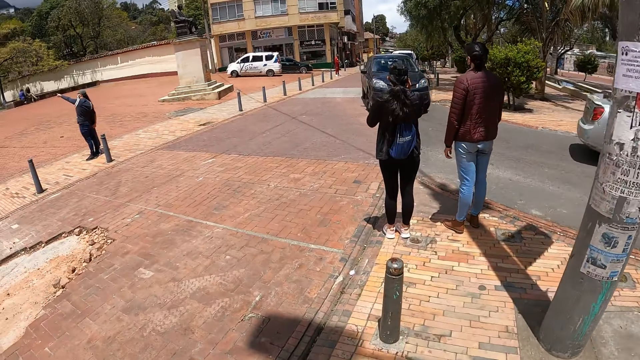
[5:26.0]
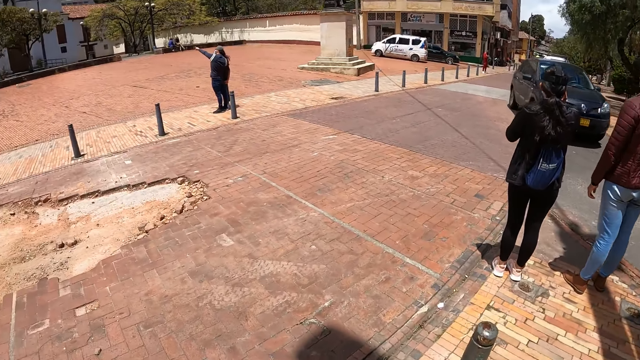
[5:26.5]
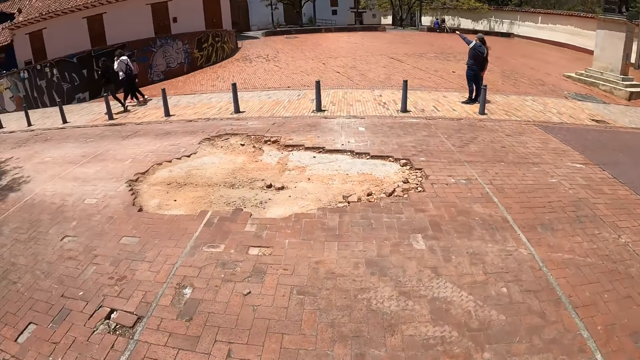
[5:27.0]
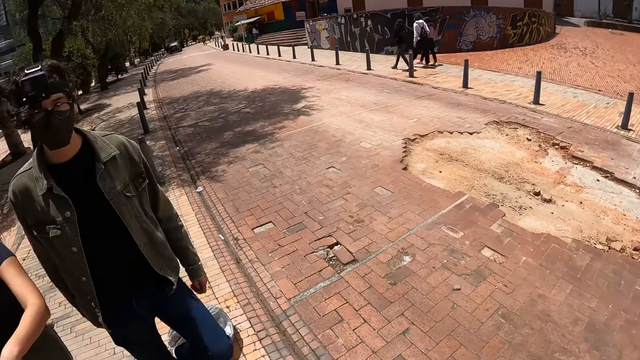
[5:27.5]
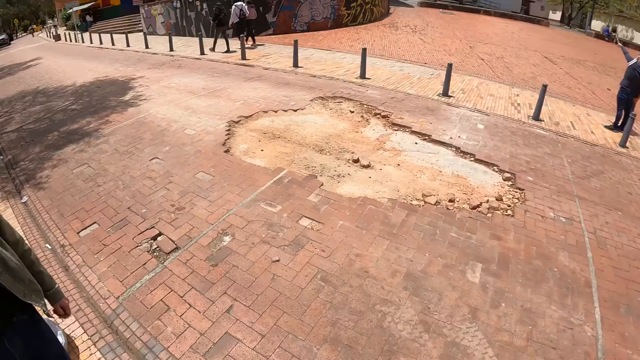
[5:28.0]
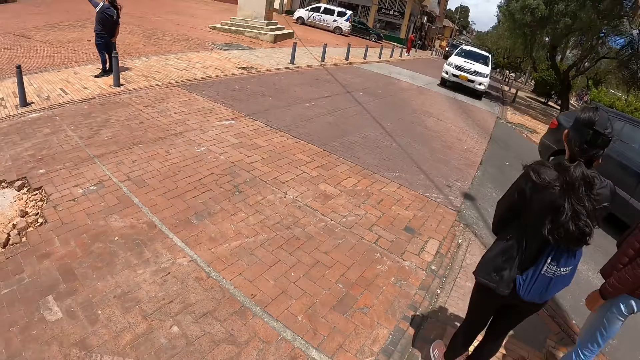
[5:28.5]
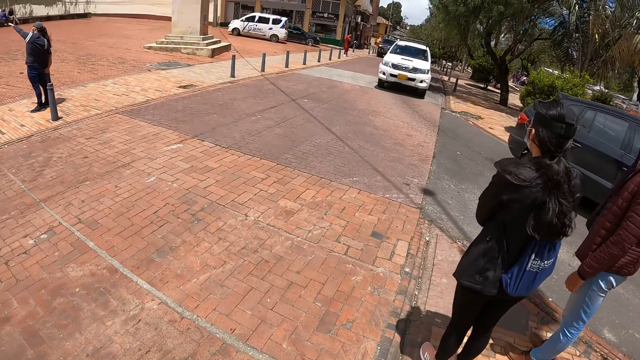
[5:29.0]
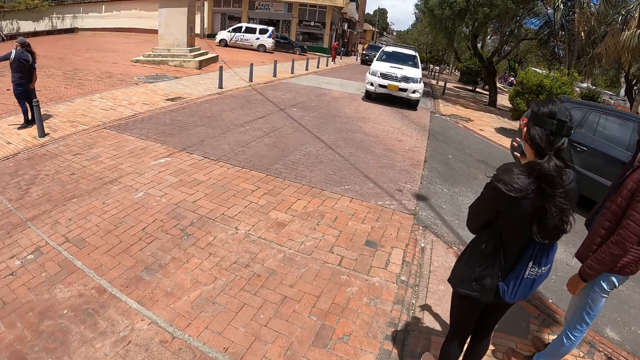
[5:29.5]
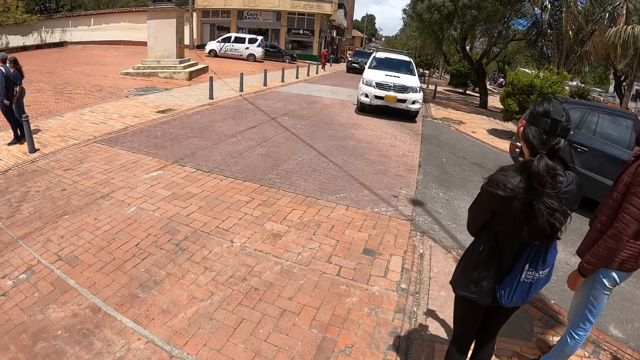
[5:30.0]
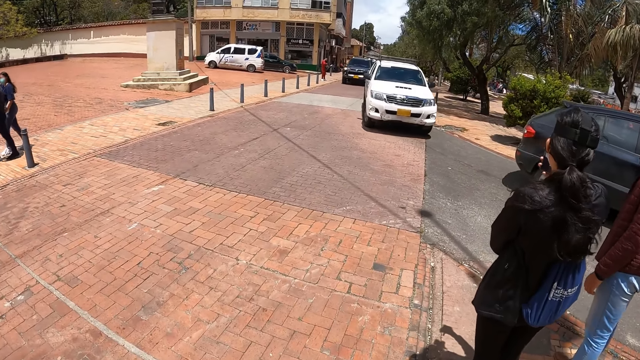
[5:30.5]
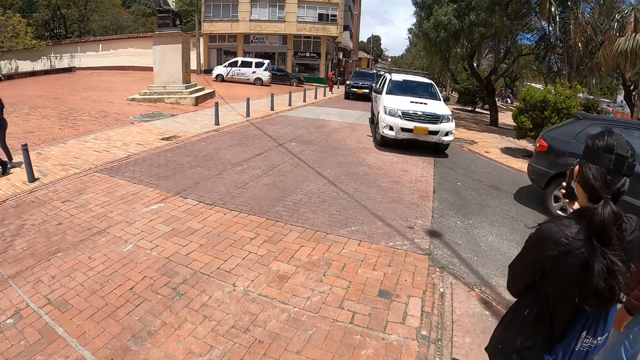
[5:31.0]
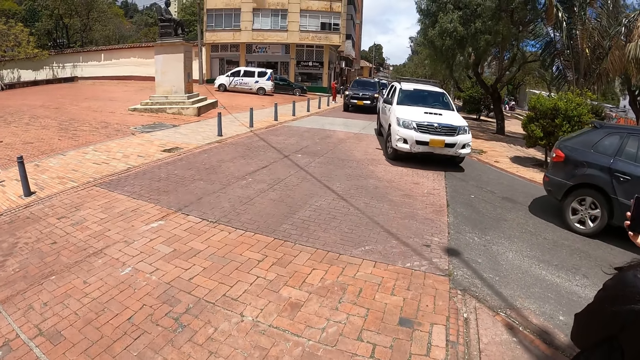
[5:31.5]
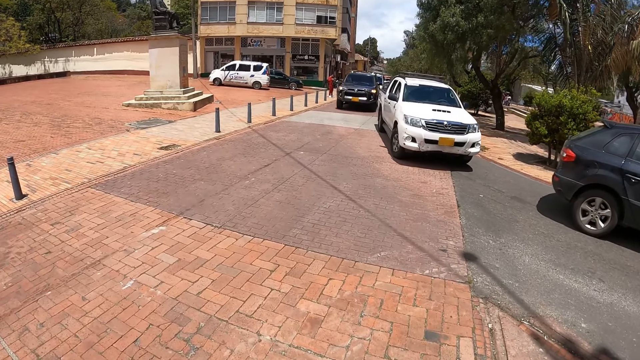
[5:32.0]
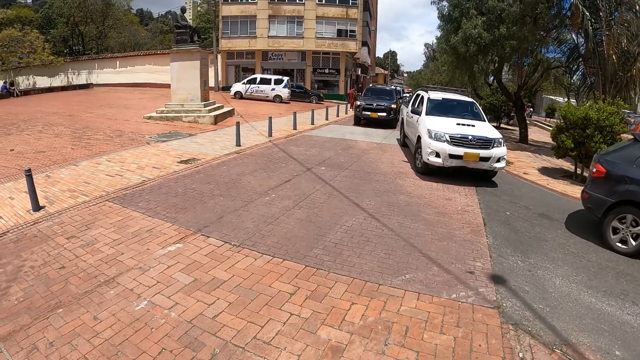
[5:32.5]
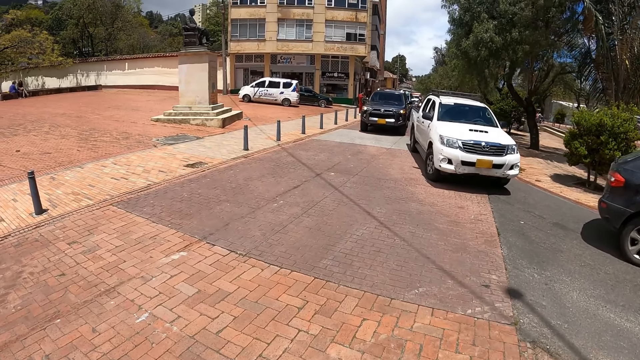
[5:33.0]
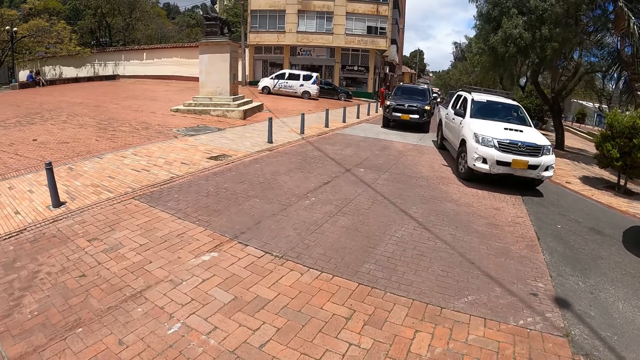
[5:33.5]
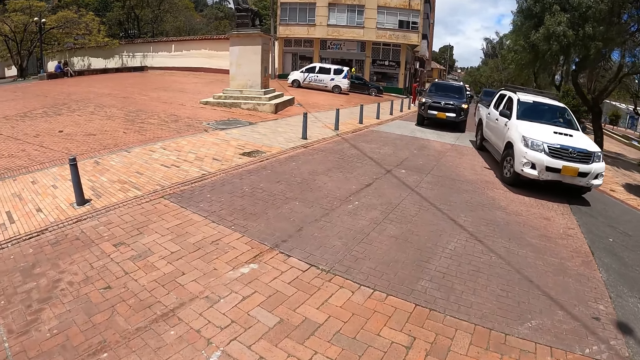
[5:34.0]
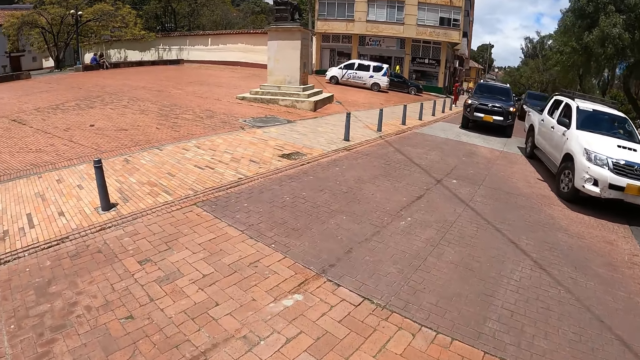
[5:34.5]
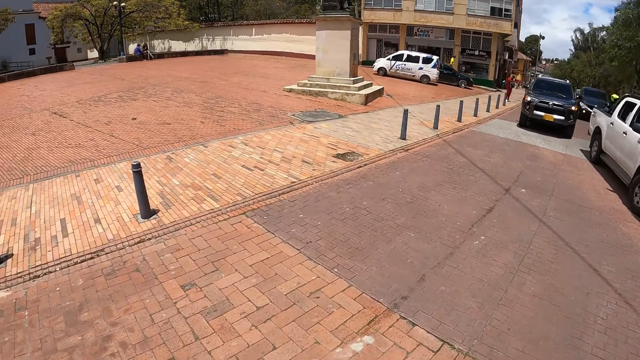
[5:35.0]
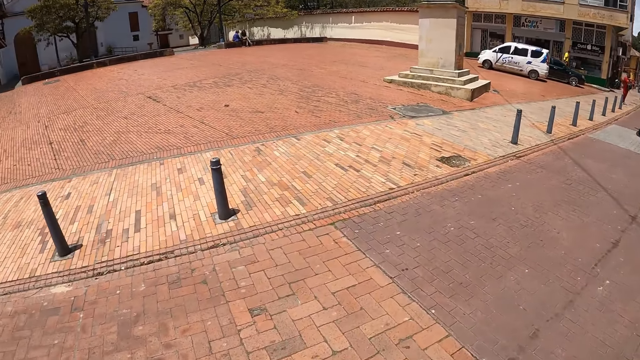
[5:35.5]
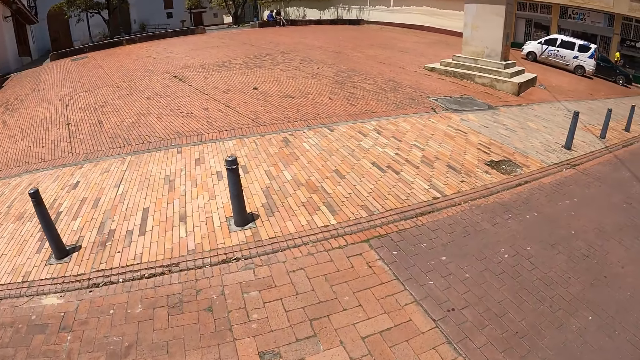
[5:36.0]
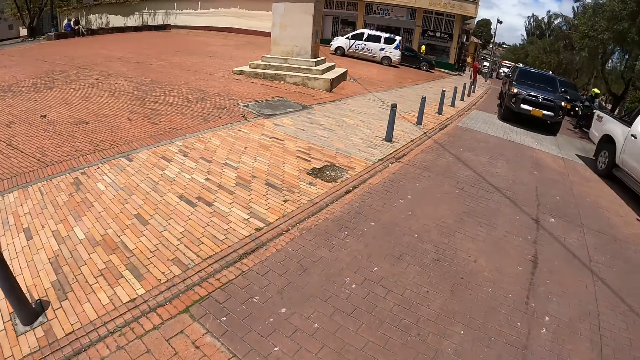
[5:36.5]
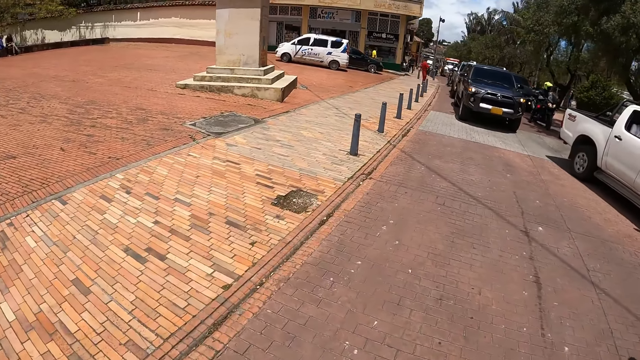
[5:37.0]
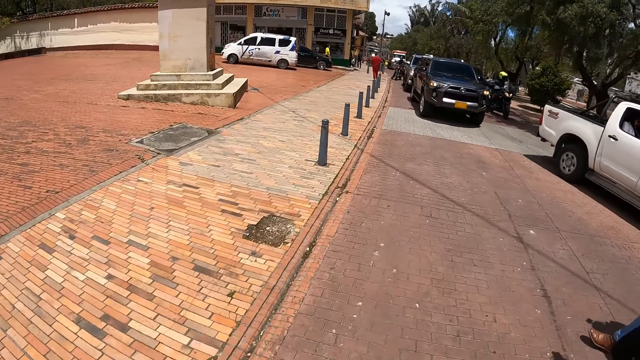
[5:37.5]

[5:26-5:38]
The camera wearer looks around the open area. They look at a man. They look around the open area. They walk in the open area.

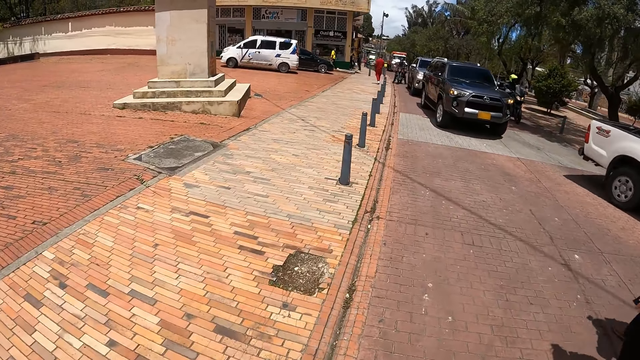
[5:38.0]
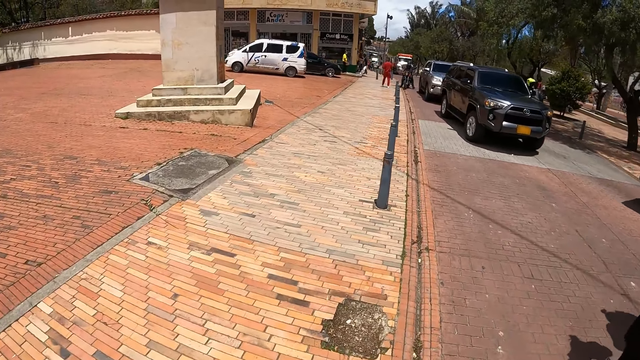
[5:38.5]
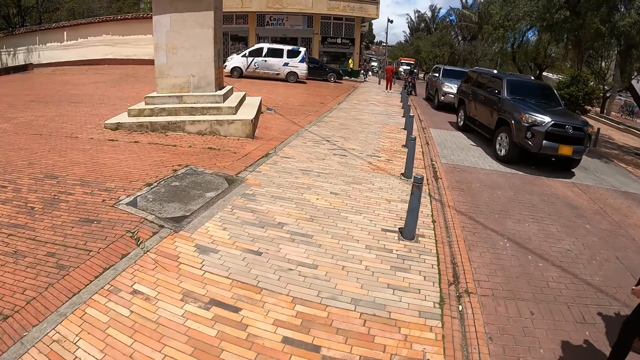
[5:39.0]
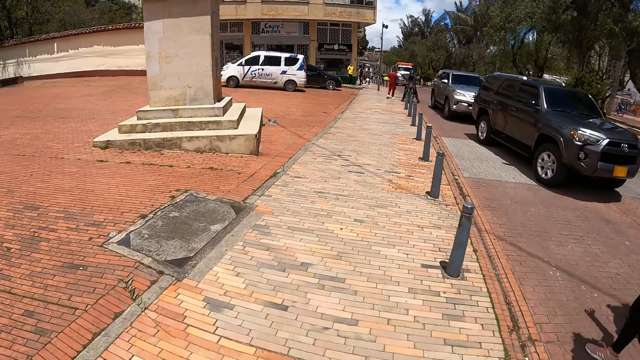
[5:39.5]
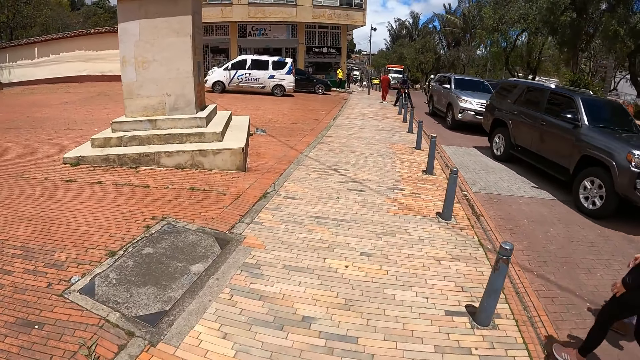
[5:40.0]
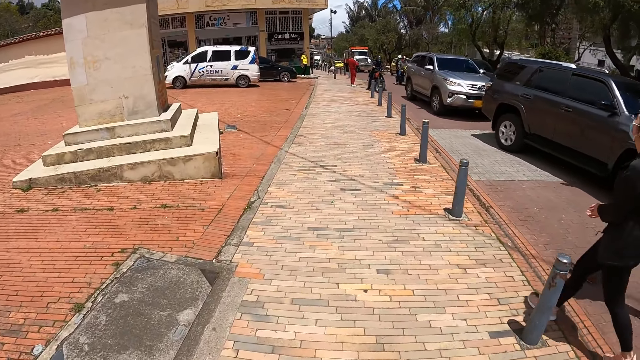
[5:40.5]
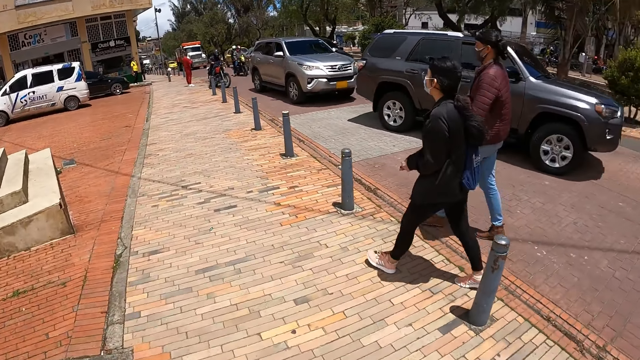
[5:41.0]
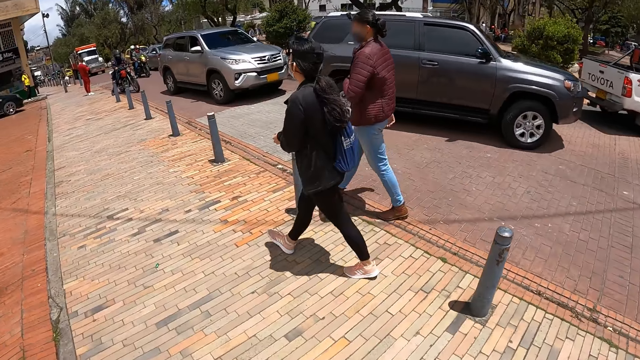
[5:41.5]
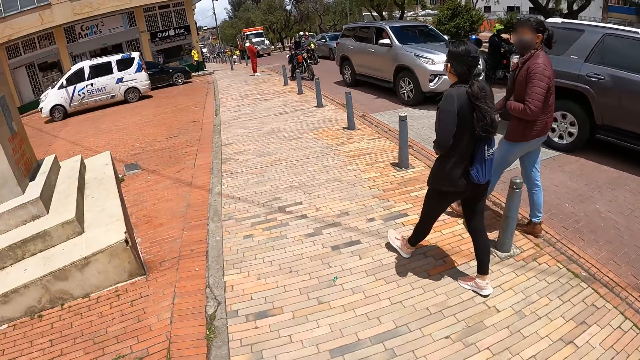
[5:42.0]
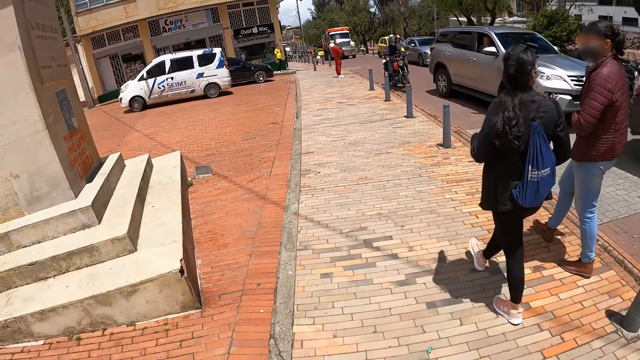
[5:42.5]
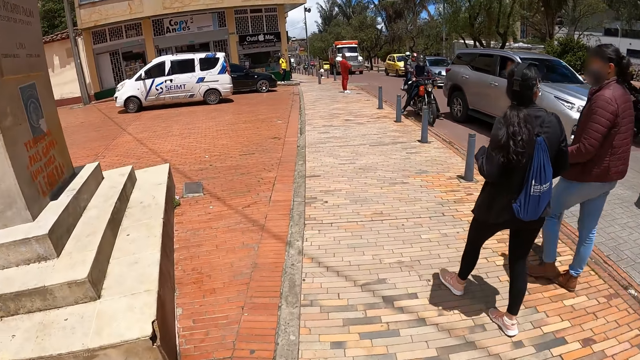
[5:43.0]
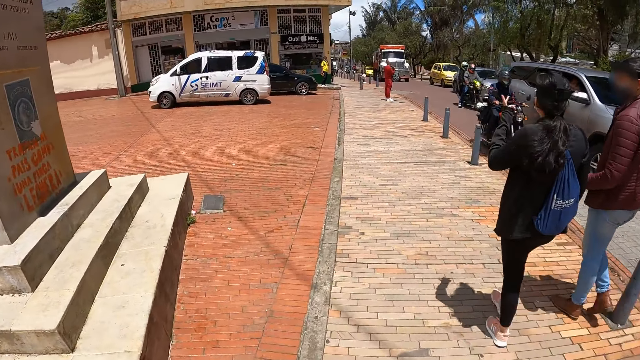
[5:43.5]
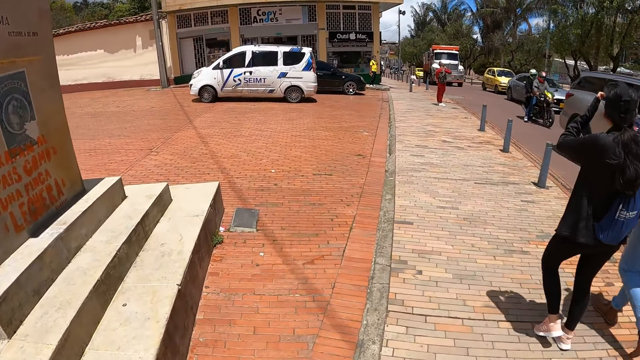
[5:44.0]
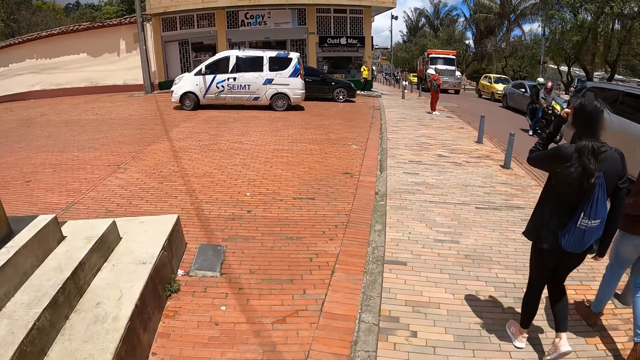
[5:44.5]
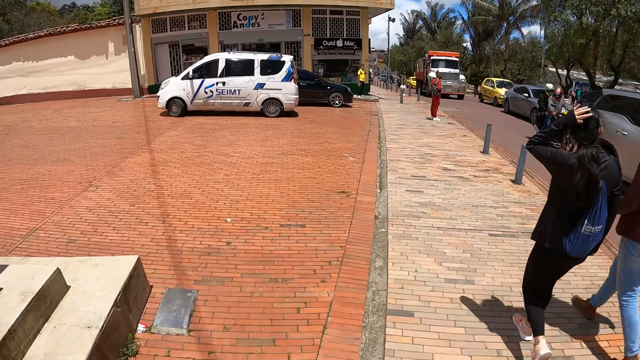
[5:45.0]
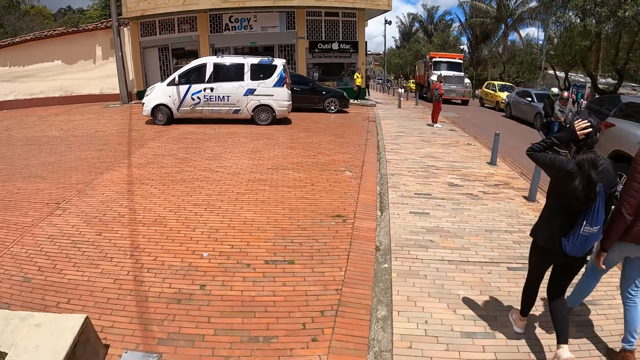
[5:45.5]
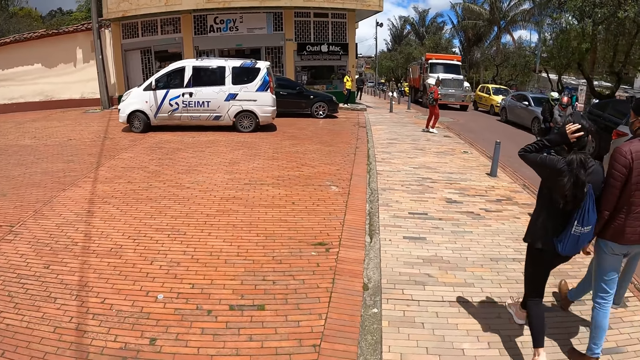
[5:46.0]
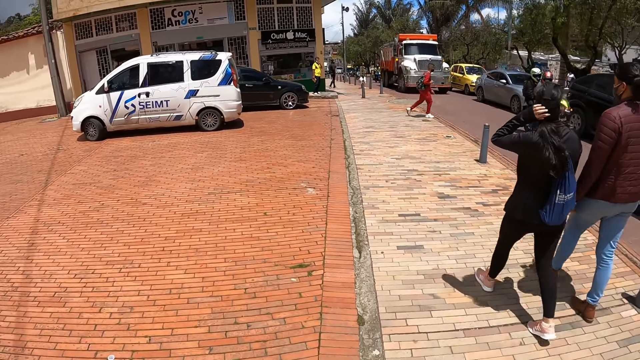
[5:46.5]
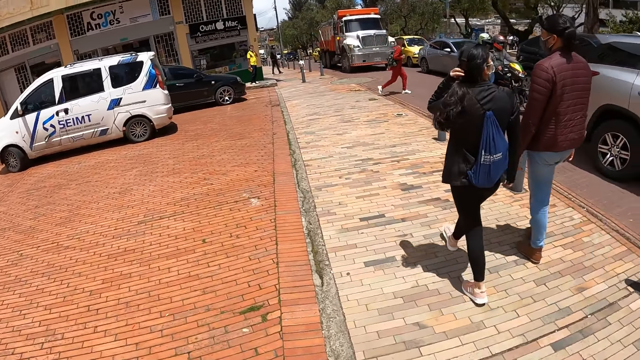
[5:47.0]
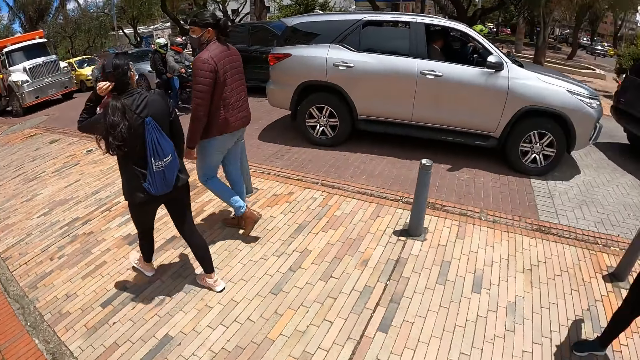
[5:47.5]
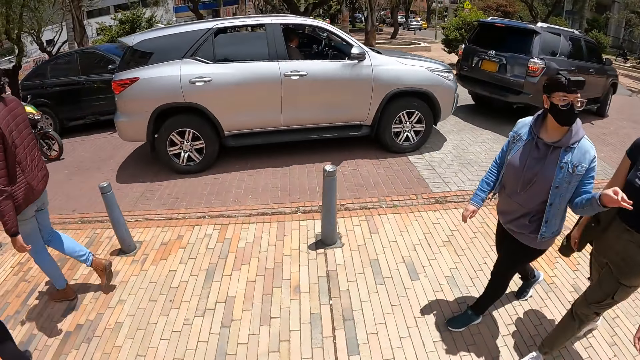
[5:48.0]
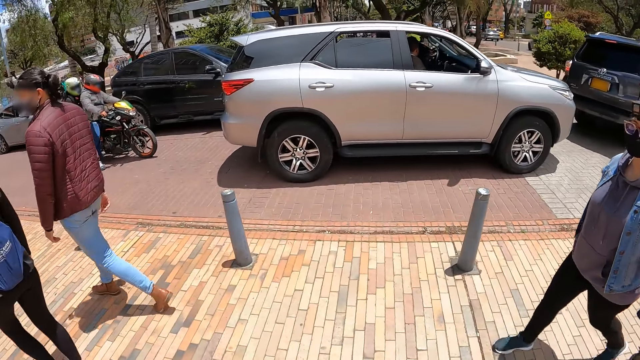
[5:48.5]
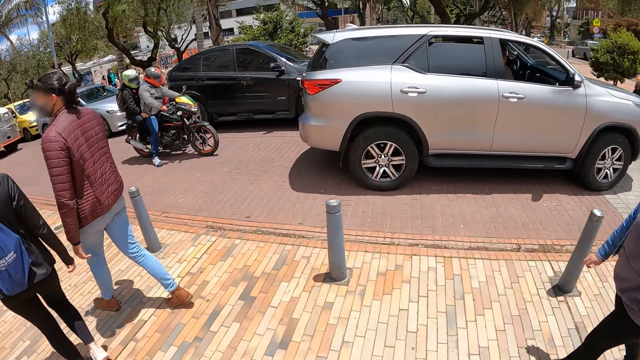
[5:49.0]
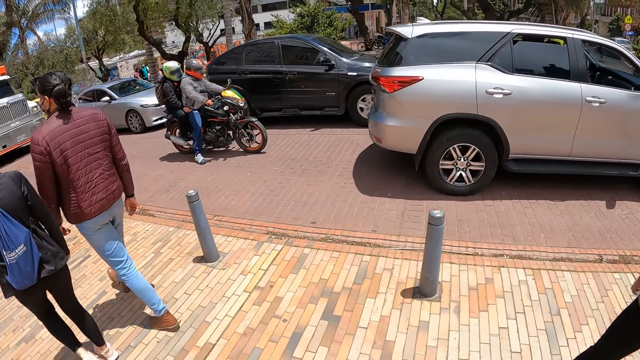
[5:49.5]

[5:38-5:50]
The camera wearer looks at a woman and another woman. The first woman does a hand gesture. The other woman walks around the open area. The first woman walks around the open area. The camera wearer walks in the open area.
